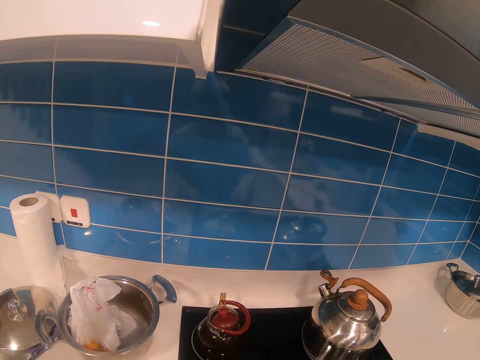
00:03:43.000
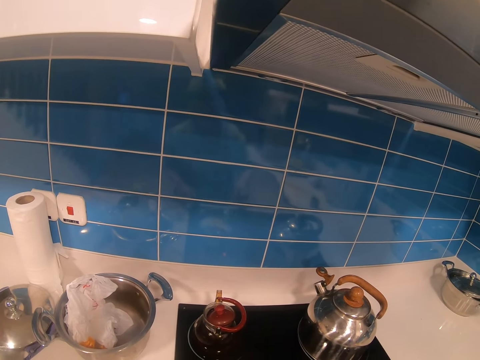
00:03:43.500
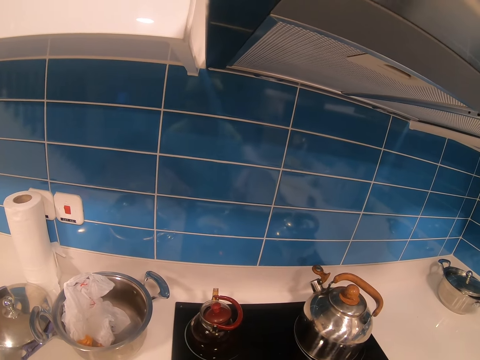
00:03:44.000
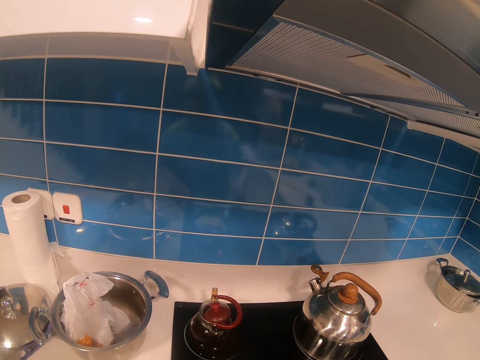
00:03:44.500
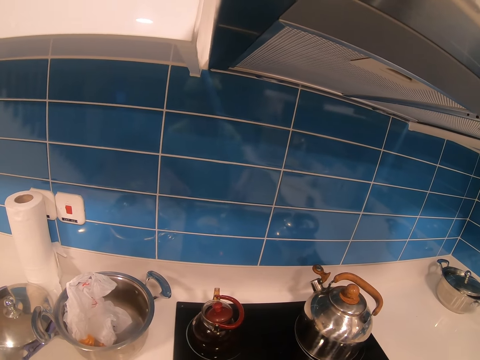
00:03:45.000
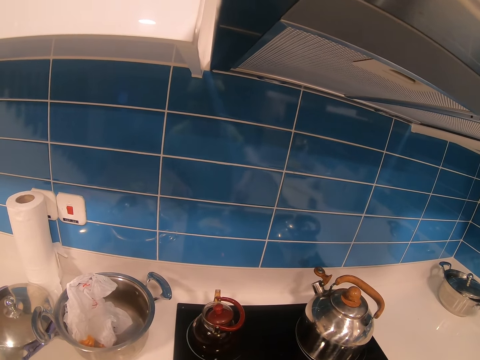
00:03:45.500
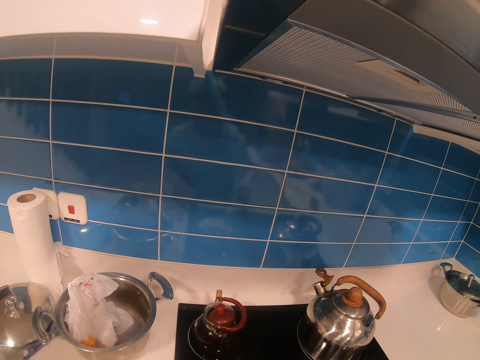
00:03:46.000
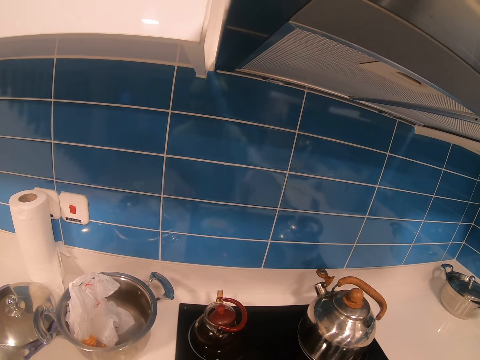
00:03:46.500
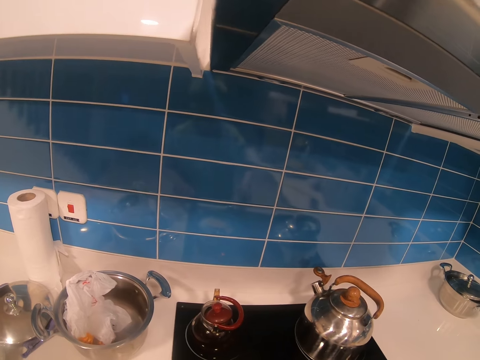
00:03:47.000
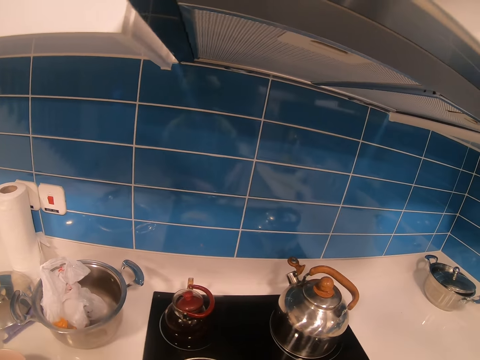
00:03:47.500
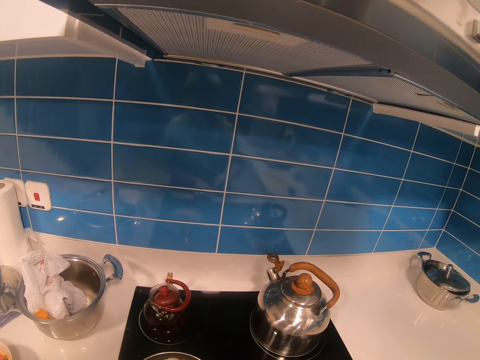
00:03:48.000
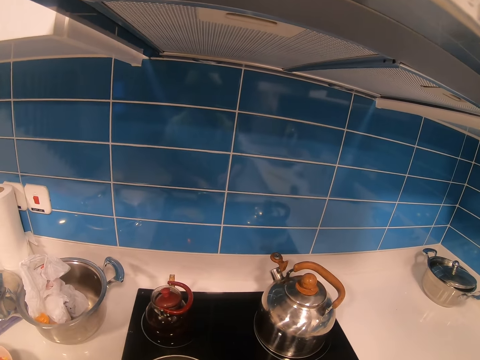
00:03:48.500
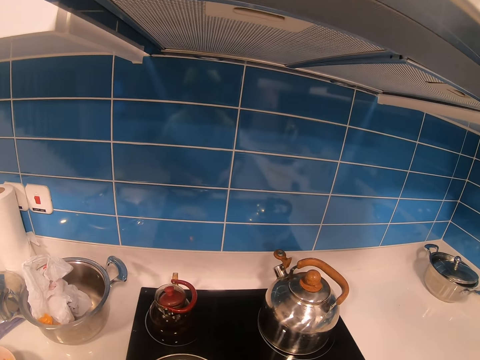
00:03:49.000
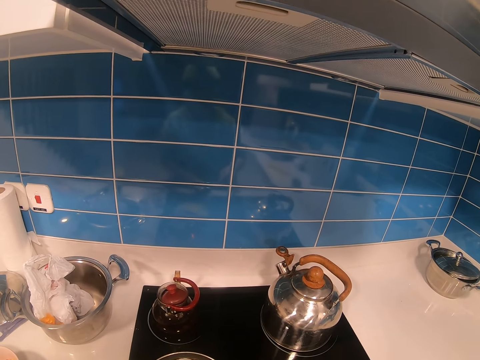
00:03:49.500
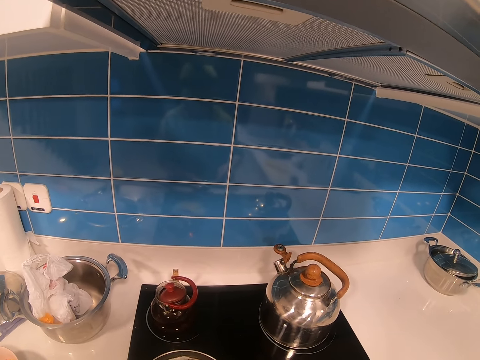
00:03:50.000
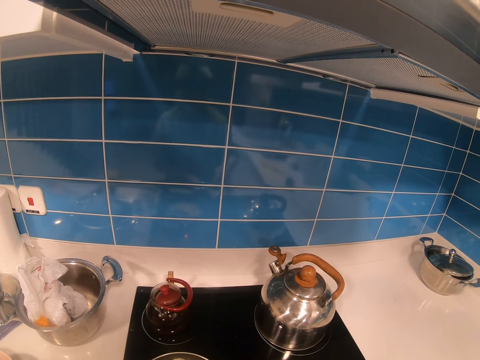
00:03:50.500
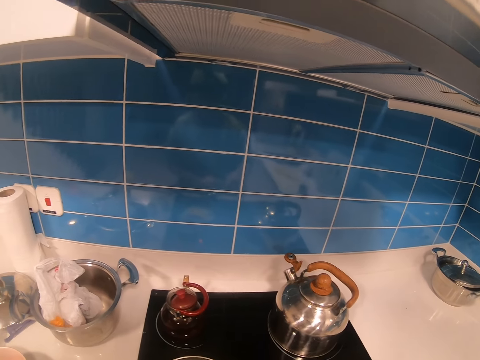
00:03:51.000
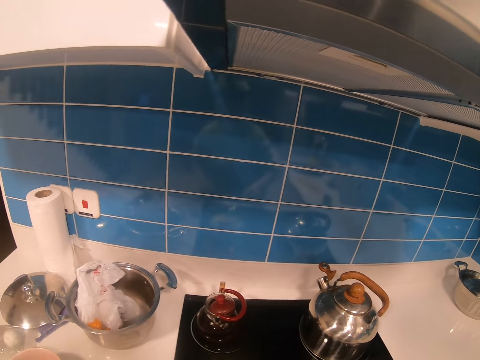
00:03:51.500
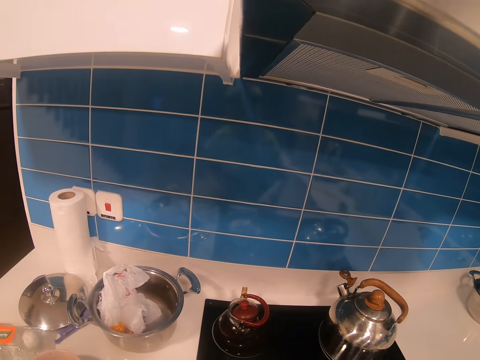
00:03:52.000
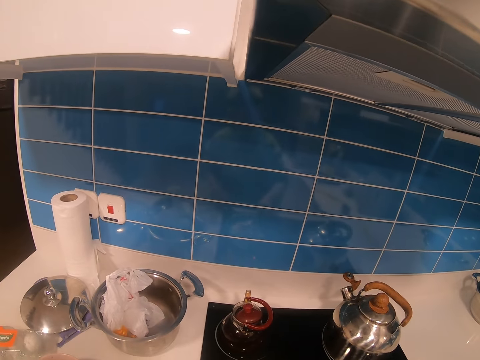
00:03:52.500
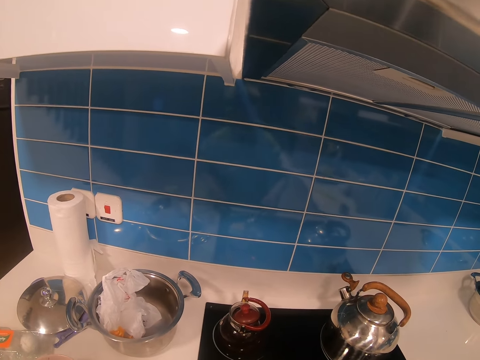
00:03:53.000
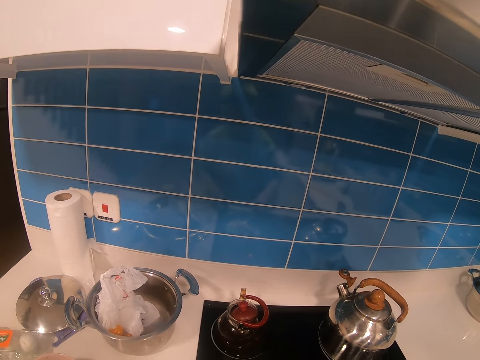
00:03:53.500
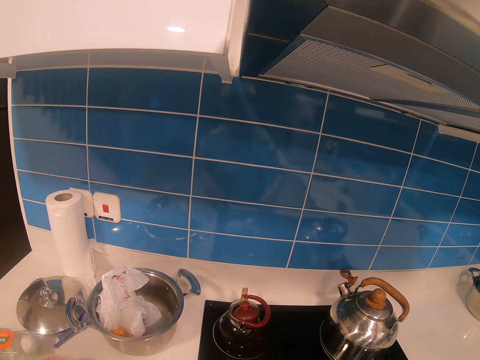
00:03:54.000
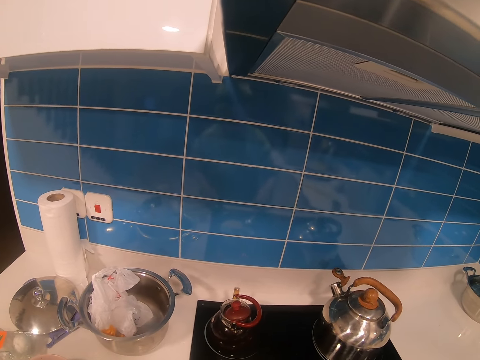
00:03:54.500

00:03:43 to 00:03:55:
The camera wearer stirs the egg. They switch off the cooker.

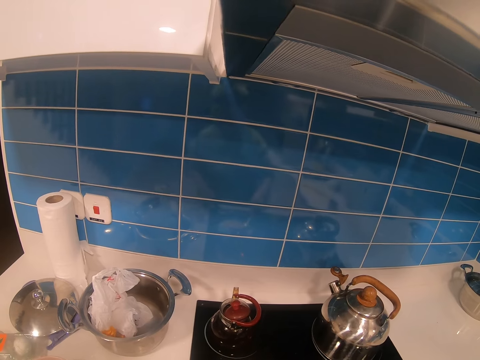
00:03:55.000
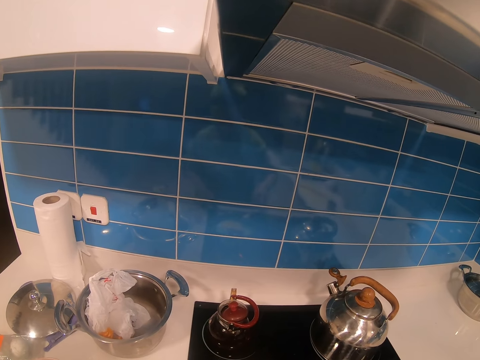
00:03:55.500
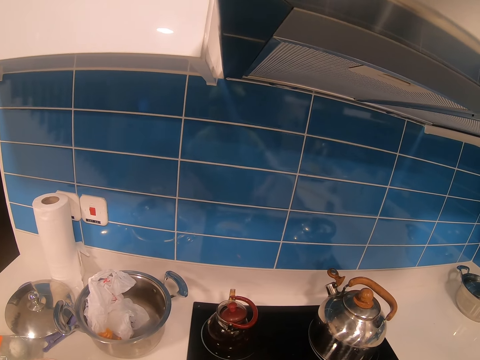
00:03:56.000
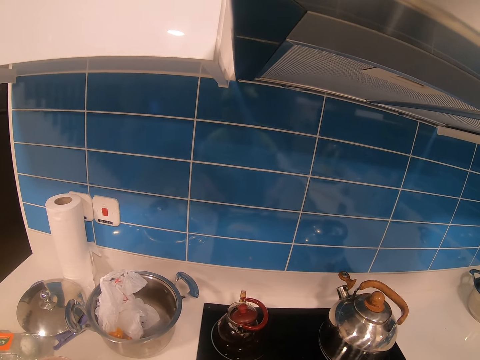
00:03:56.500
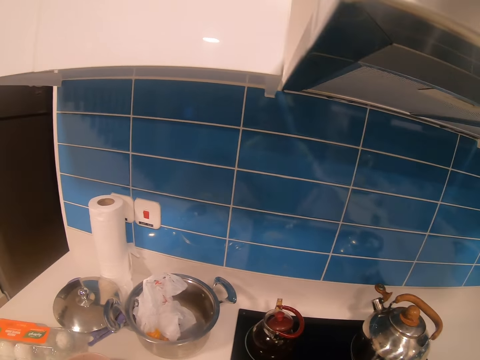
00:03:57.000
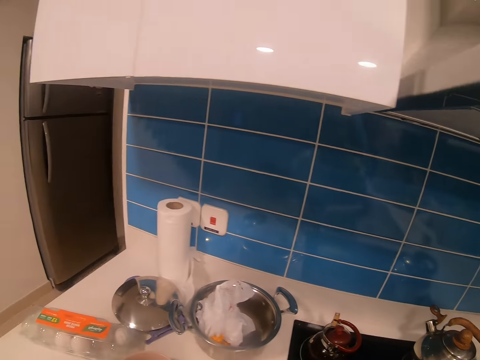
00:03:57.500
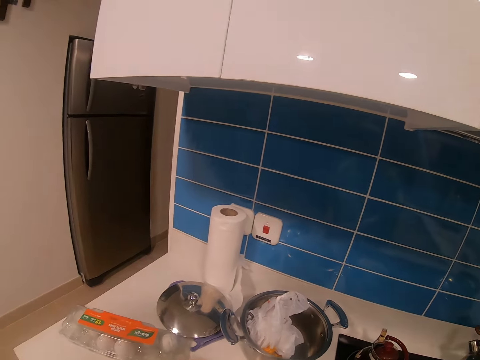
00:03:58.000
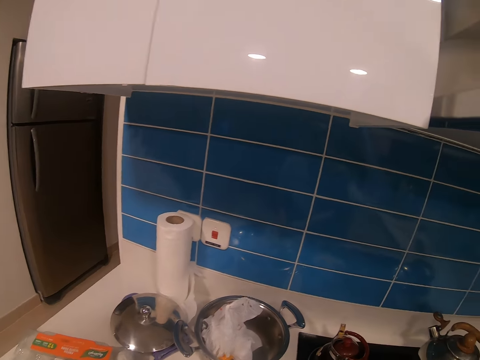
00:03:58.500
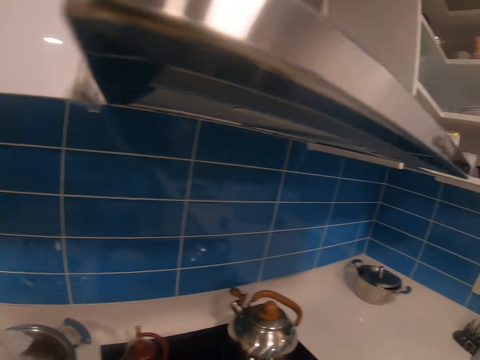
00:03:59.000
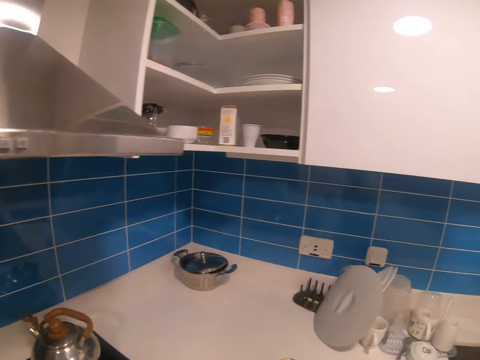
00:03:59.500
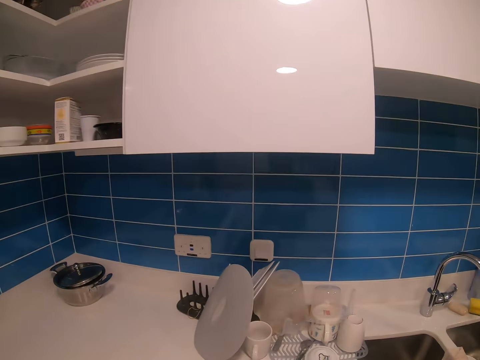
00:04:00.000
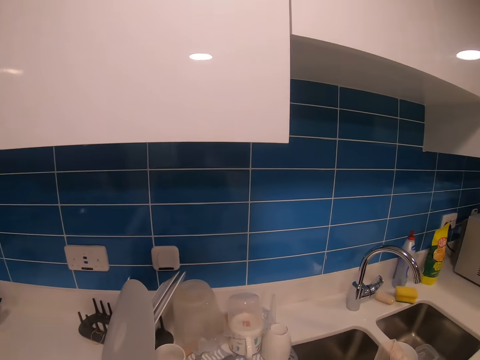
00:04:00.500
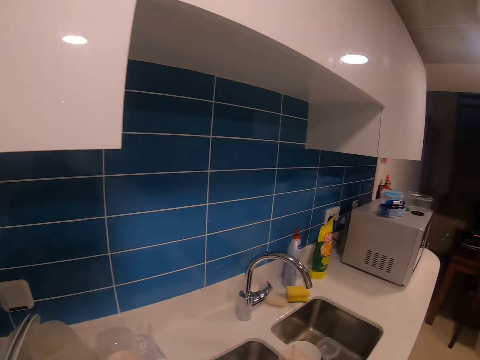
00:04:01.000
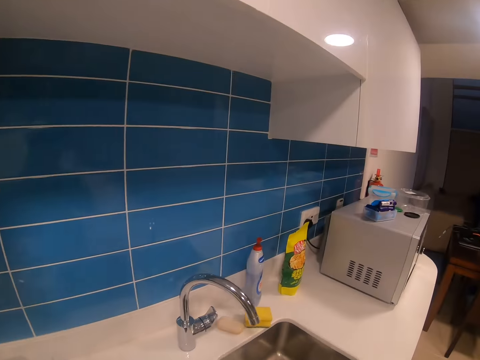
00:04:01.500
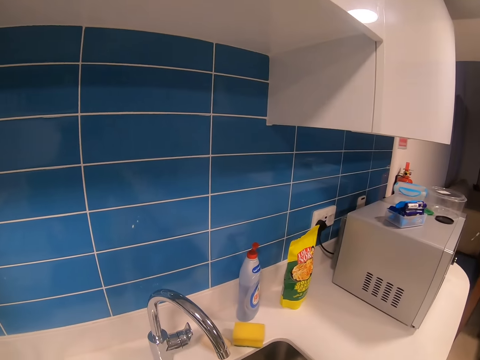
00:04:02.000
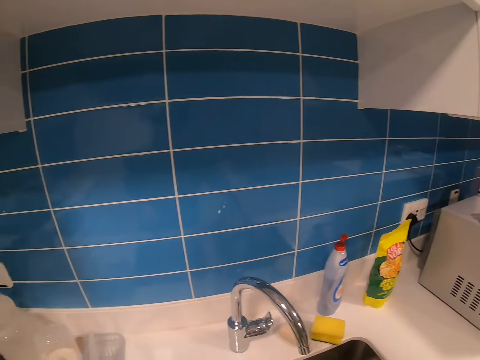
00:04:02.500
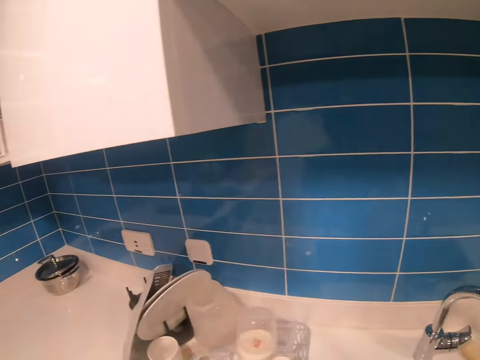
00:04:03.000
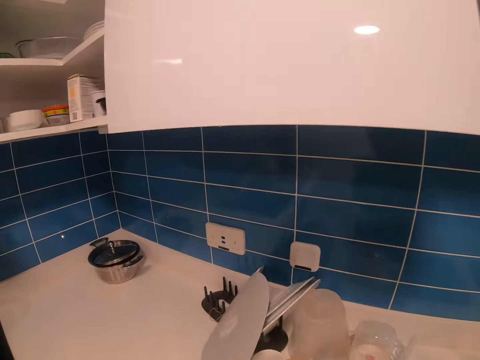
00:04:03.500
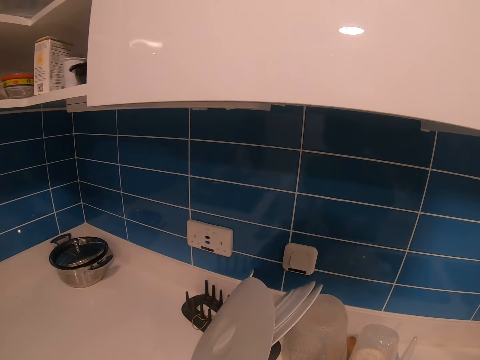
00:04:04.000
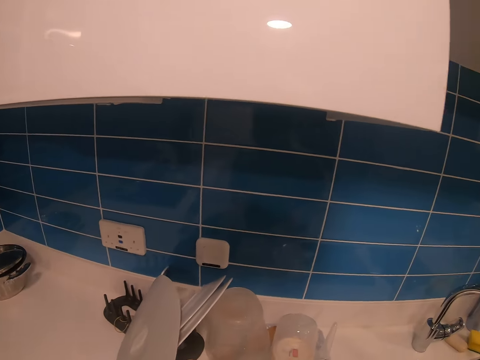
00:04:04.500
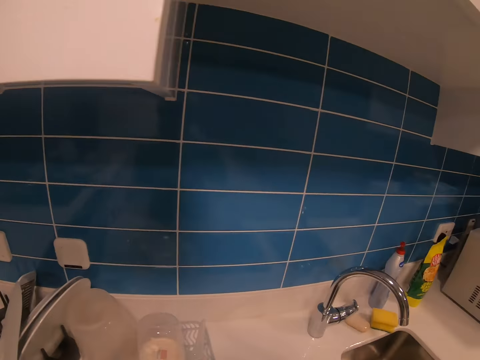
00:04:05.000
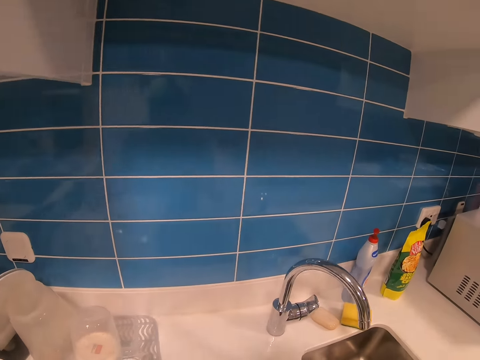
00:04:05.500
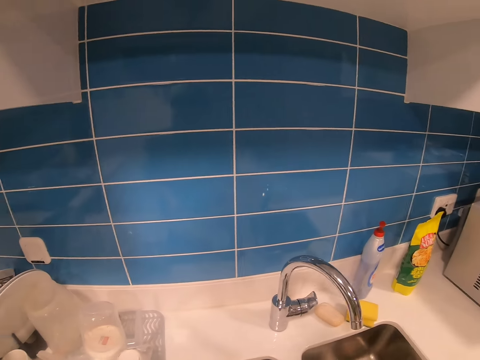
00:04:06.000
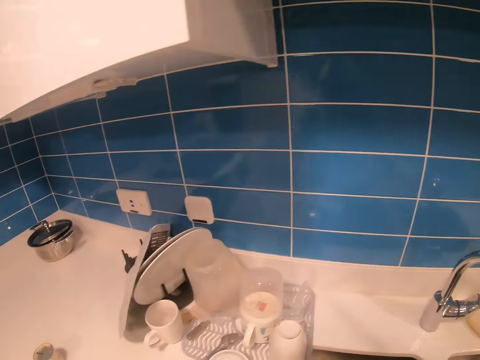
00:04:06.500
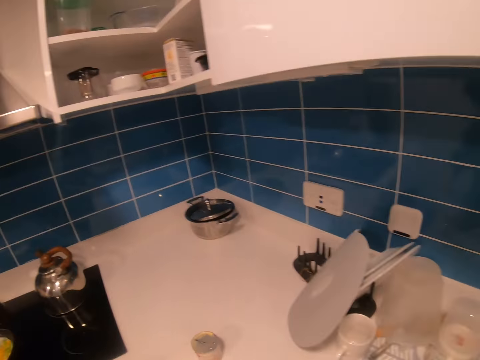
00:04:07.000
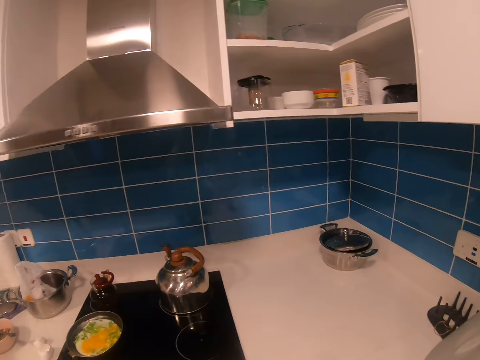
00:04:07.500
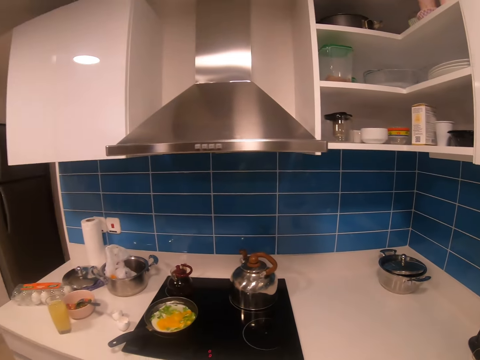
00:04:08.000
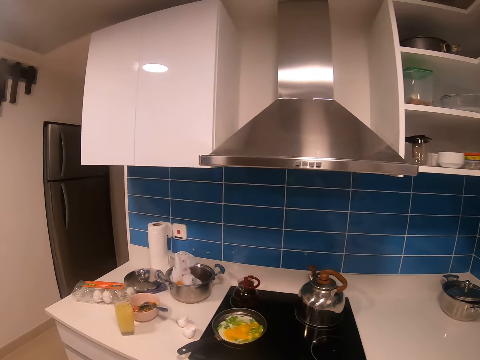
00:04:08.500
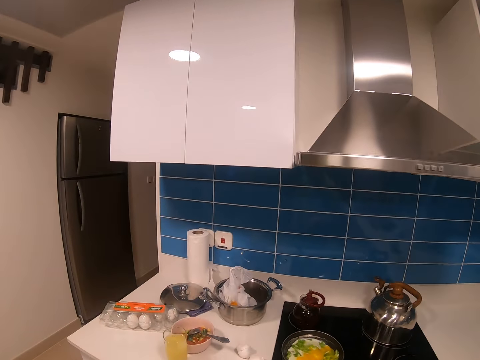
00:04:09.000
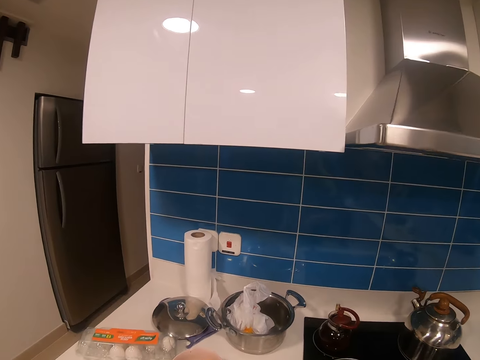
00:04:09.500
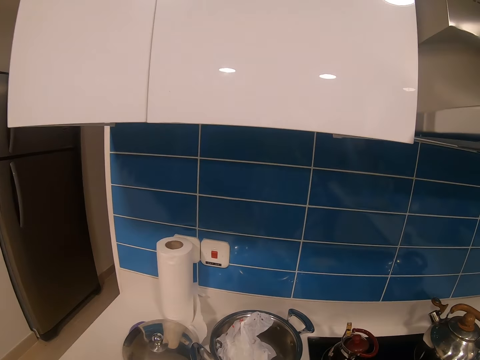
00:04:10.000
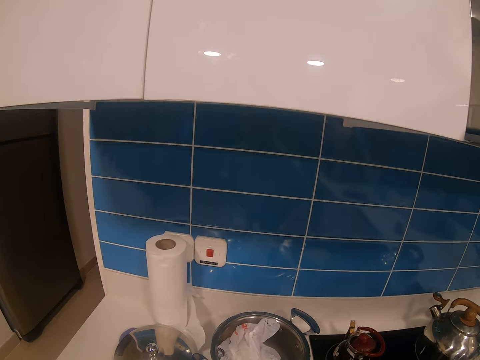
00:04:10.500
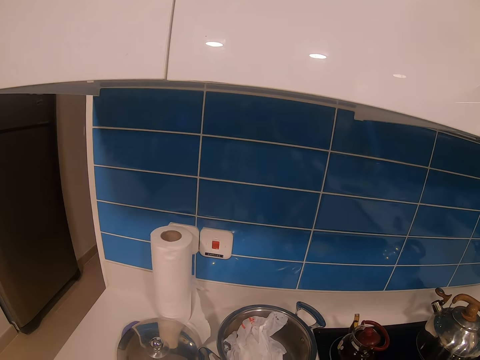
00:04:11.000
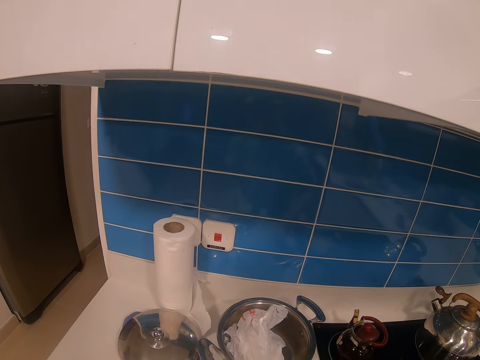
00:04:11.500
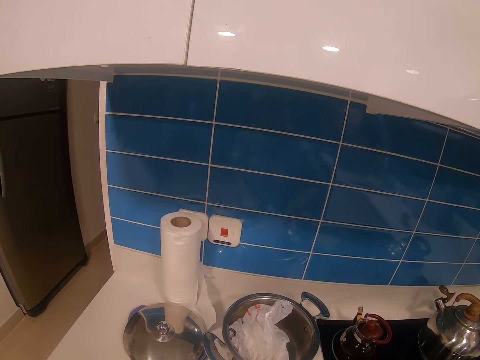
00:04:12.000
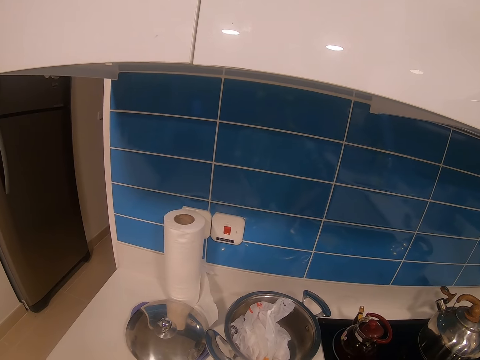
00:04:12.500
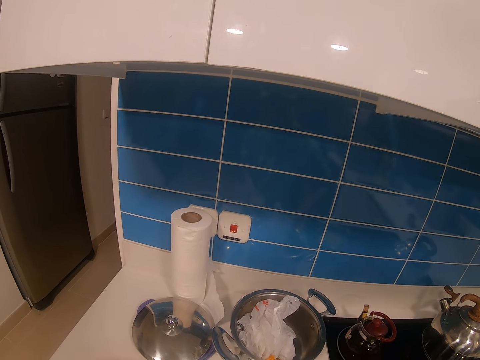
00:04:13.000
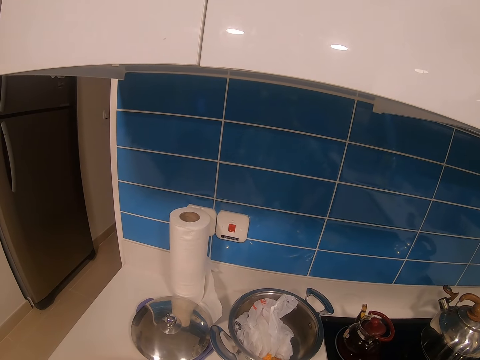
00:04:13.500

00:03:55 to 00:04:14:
The camera wearer spreads the cooking. They drop the spoon. They walk around. They take a plate. They walk around. They put down the plate.
